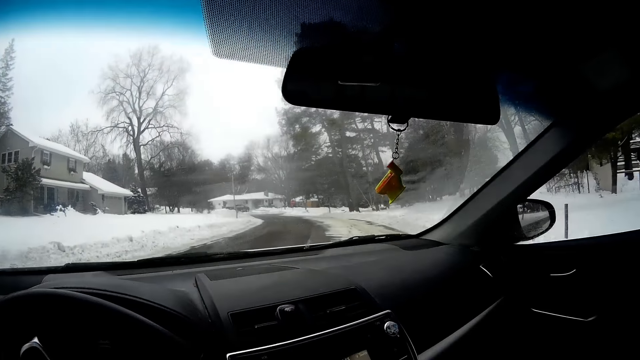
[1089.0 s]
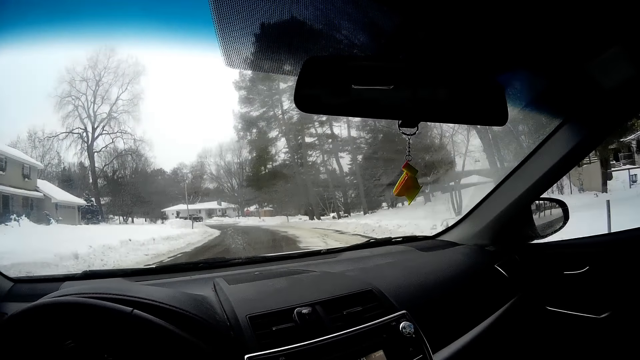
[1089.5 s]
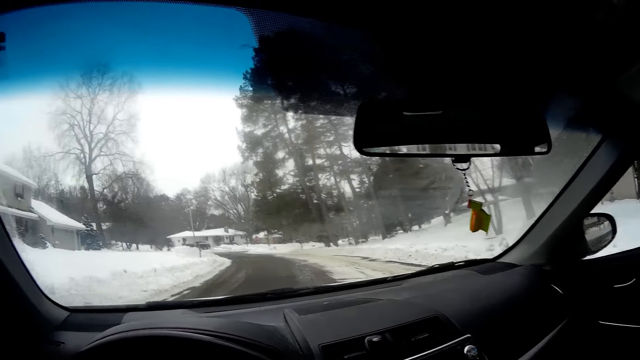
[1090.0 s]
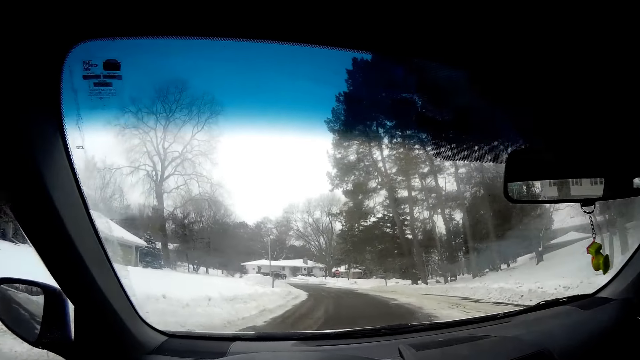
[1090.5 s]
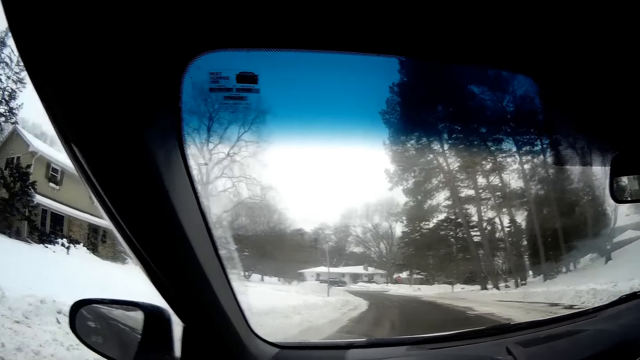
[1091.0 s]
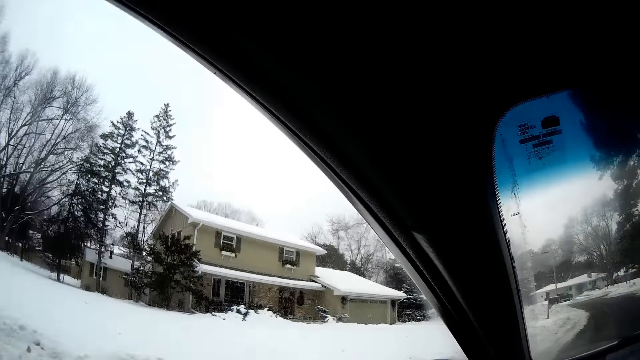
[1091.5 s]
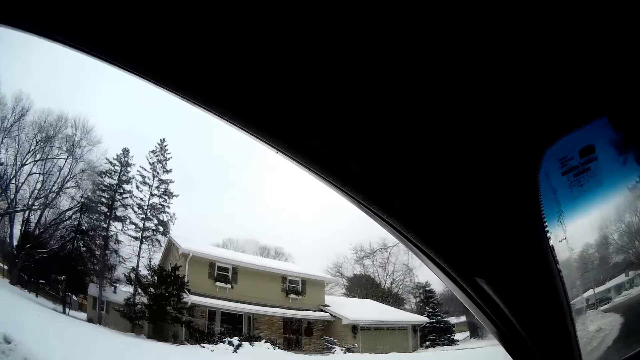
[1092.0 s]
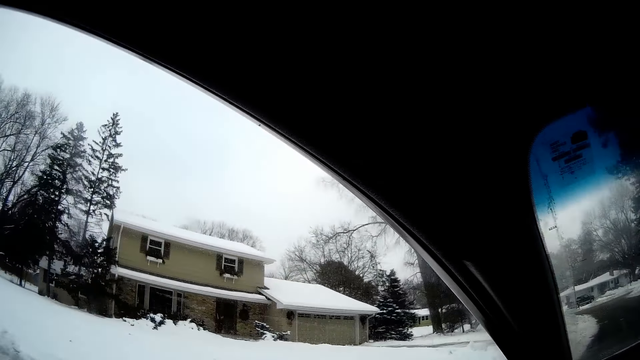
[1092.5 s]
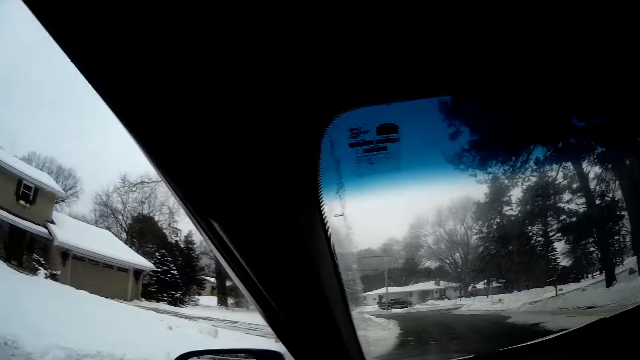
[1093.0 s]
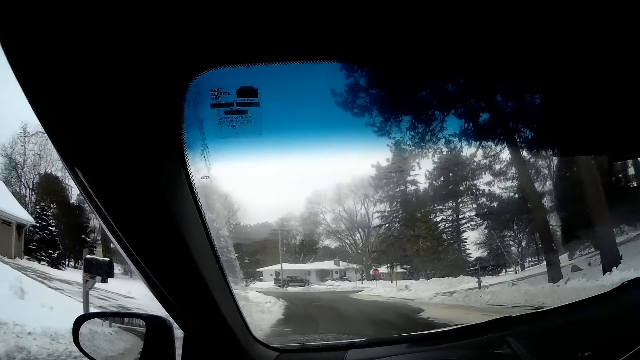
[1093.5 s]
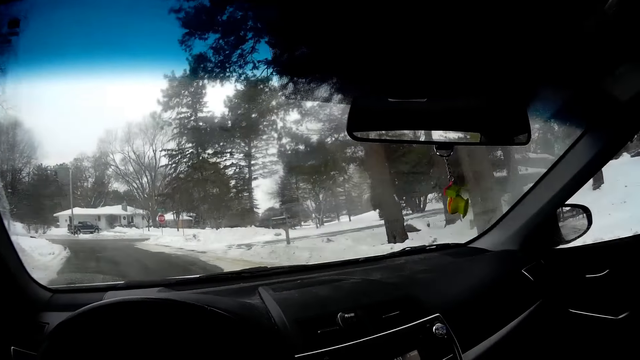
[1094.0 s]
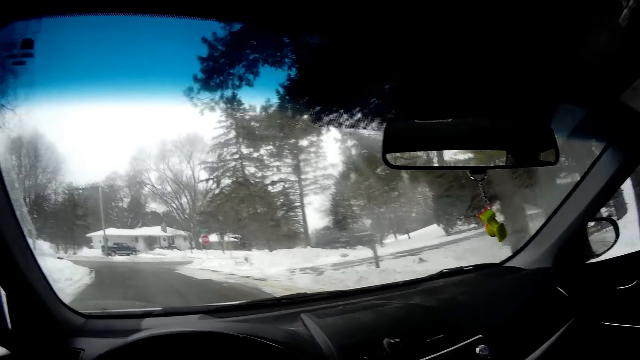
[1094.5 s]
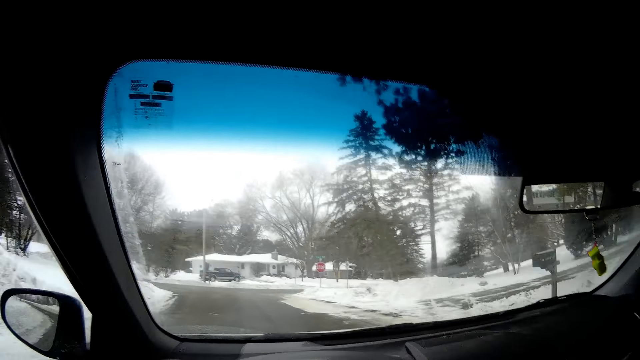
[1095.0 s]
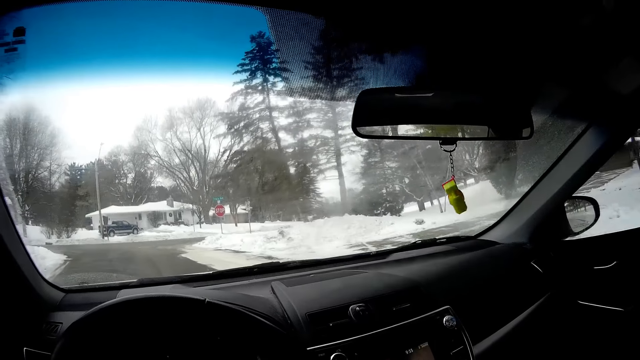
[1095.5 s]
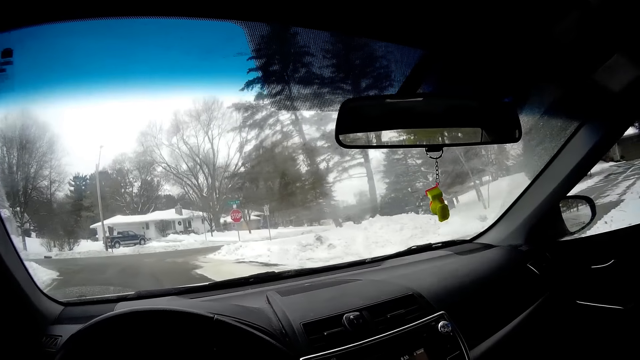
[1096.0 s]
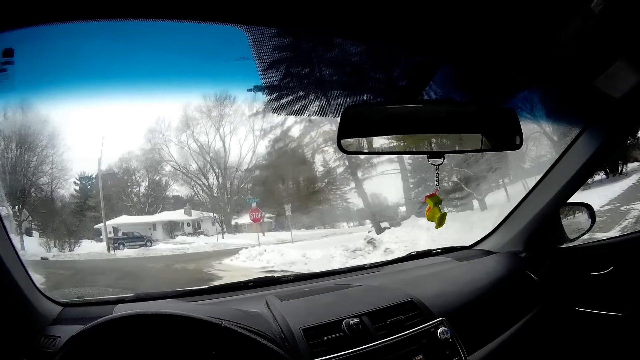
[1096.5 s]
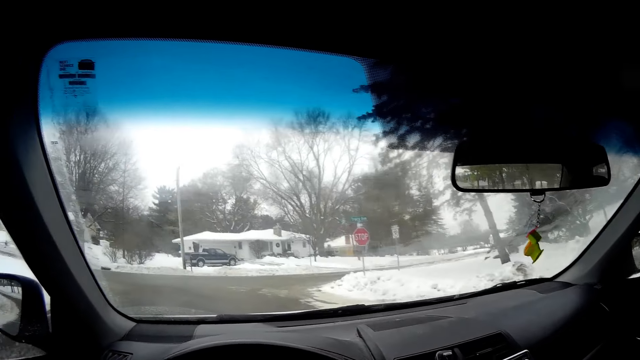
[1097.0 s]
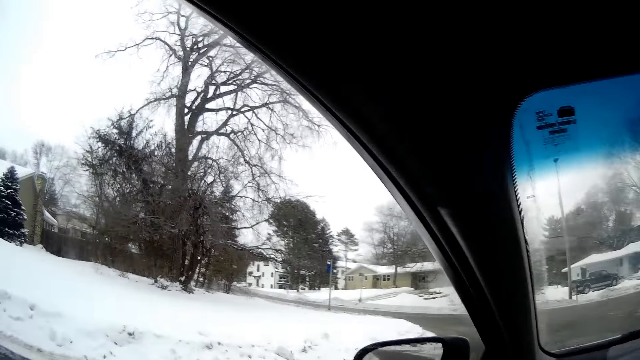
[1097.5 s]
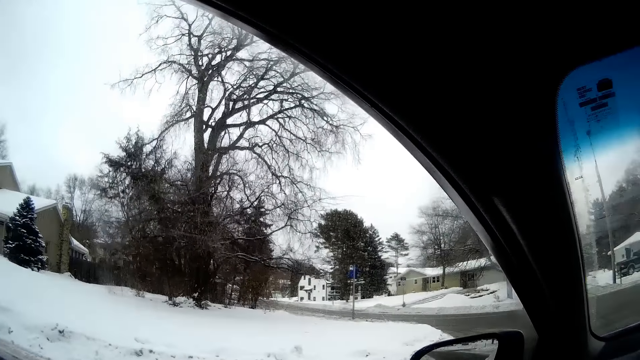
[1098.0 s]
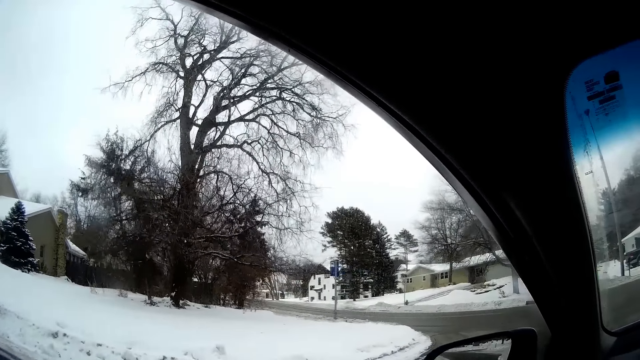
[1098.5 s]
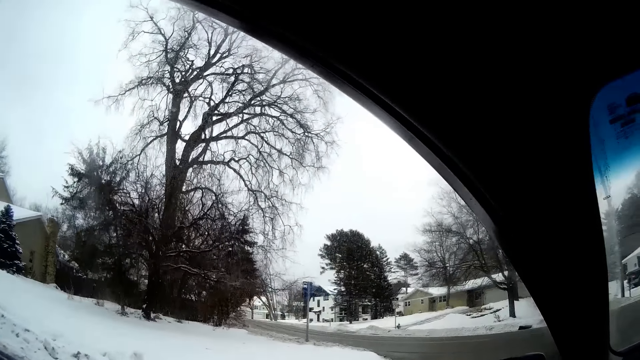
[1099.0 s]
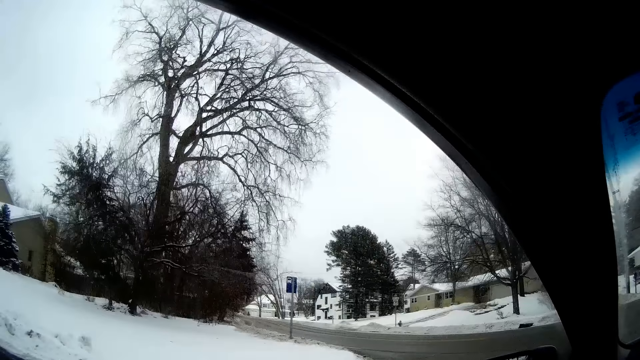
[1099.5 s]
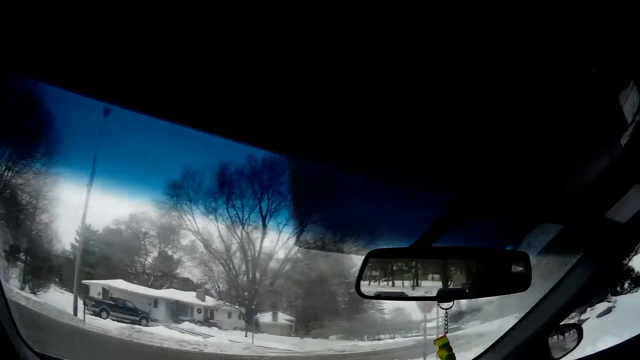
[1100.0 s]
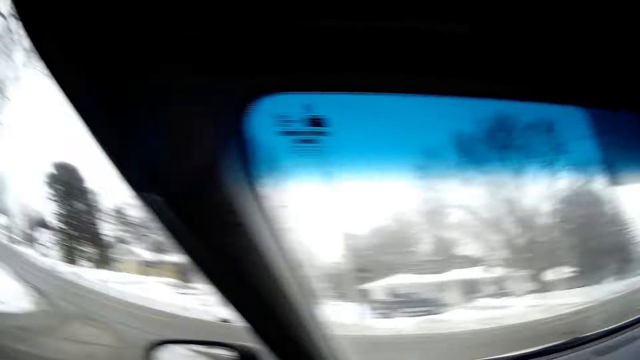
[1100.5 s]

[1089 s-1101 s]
The camera wearer looks left and right at a junction.

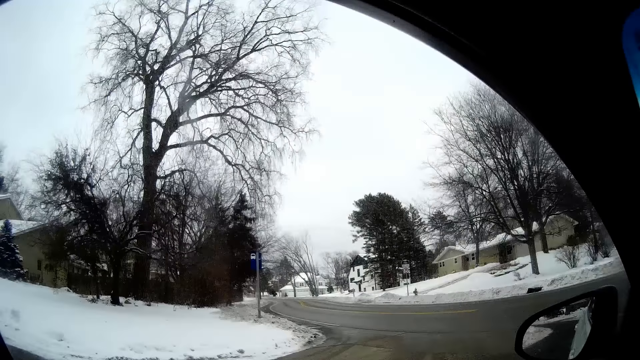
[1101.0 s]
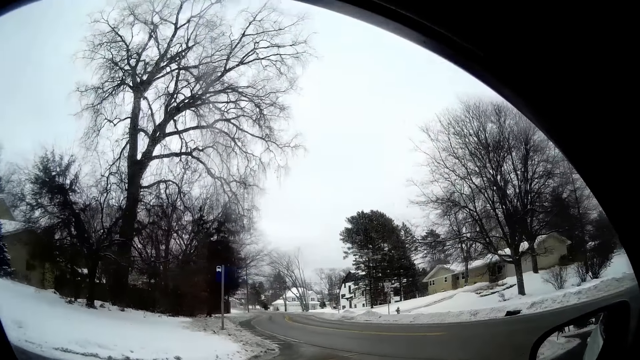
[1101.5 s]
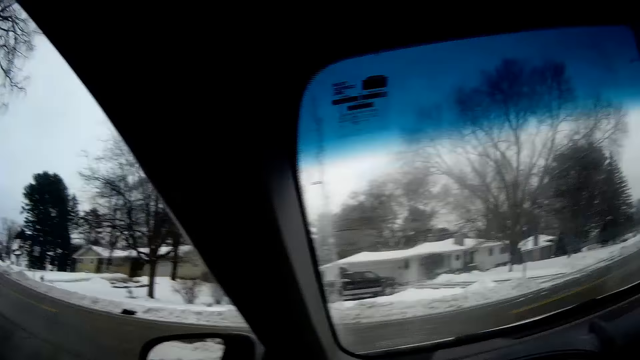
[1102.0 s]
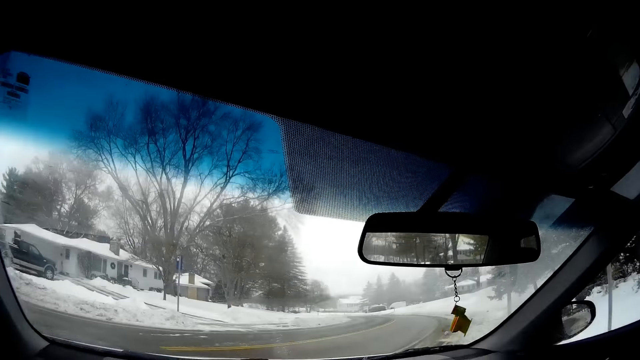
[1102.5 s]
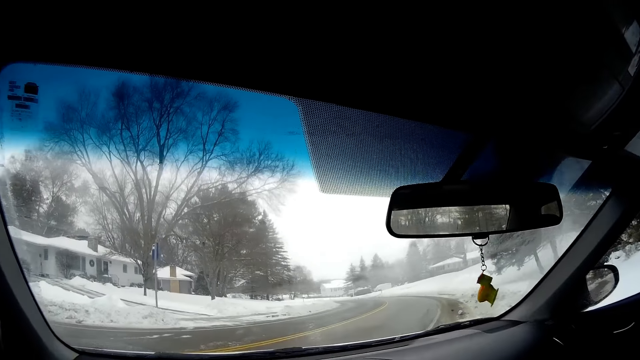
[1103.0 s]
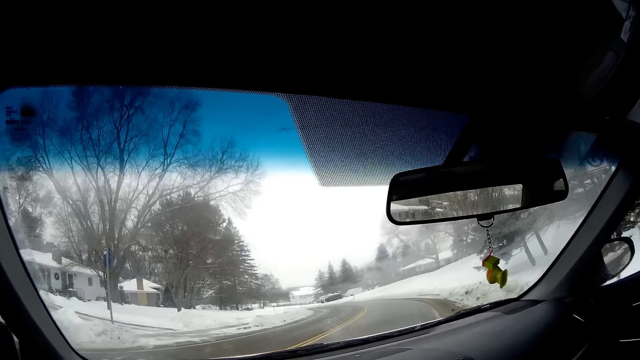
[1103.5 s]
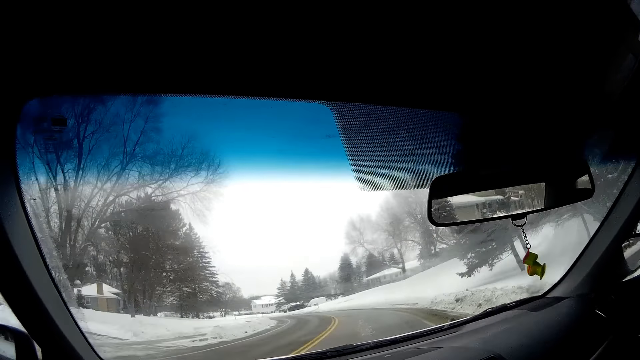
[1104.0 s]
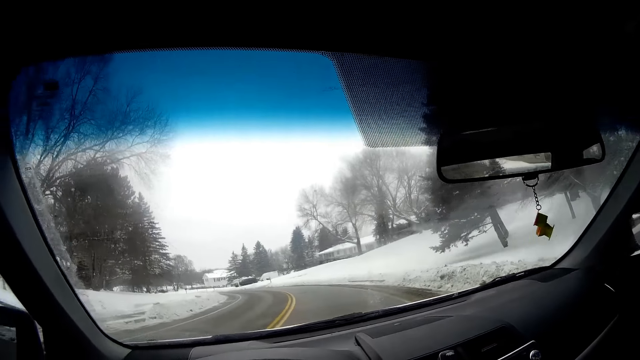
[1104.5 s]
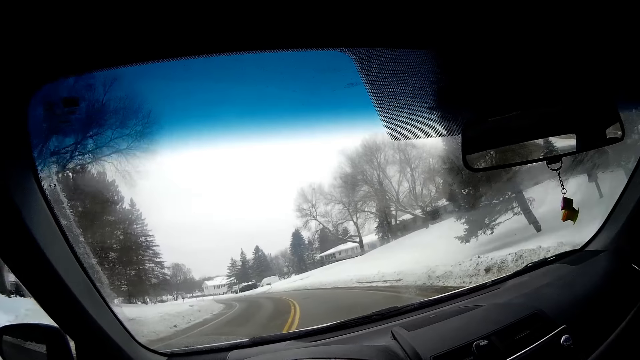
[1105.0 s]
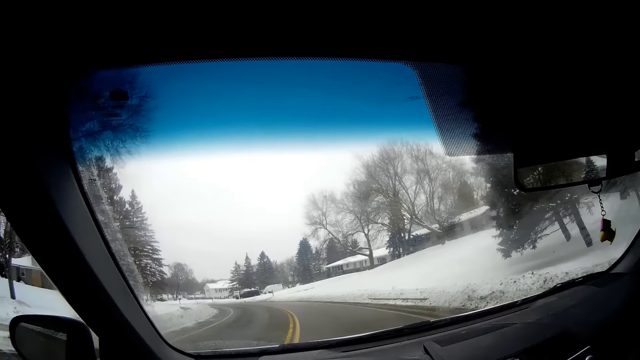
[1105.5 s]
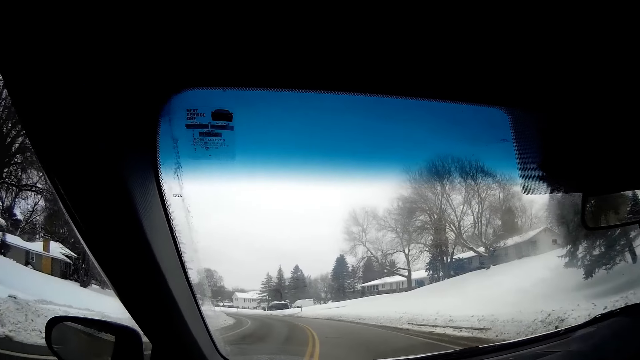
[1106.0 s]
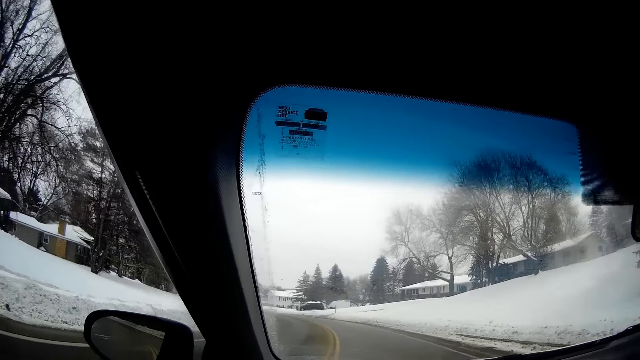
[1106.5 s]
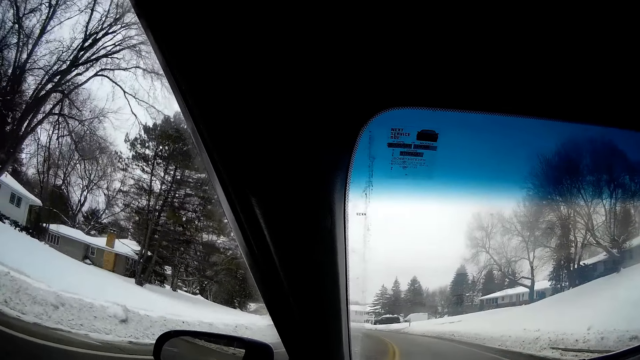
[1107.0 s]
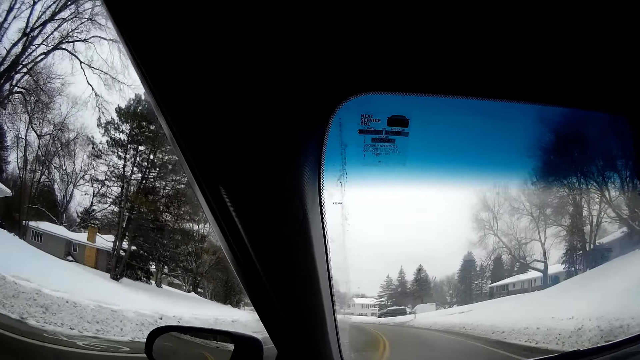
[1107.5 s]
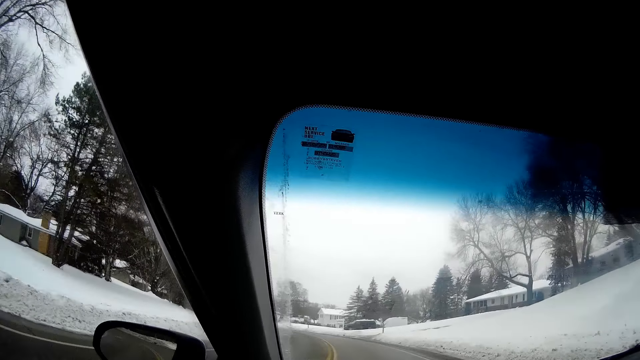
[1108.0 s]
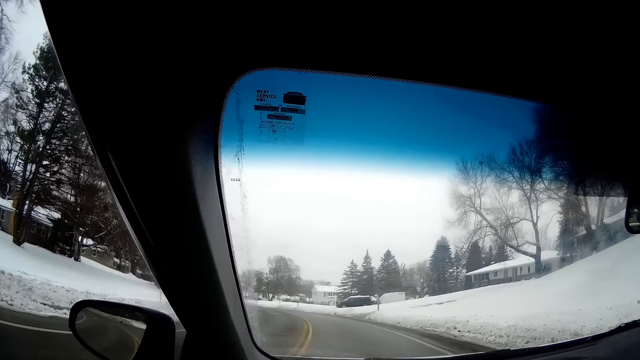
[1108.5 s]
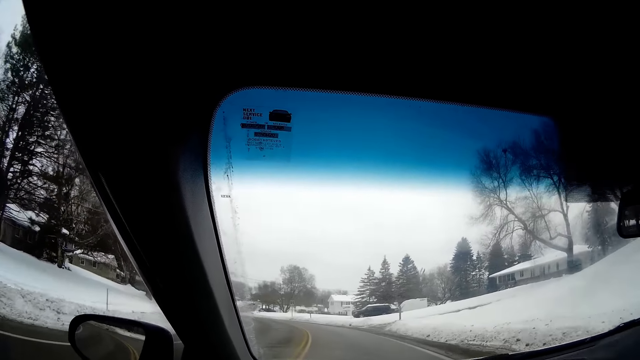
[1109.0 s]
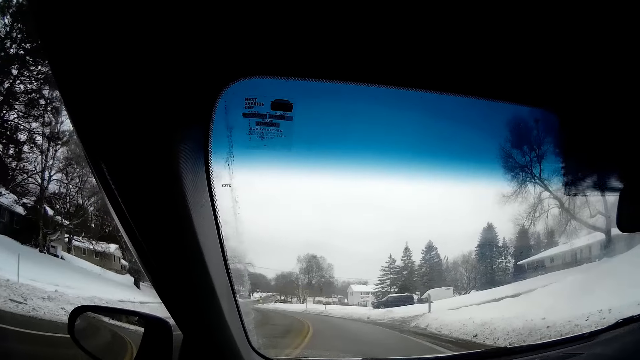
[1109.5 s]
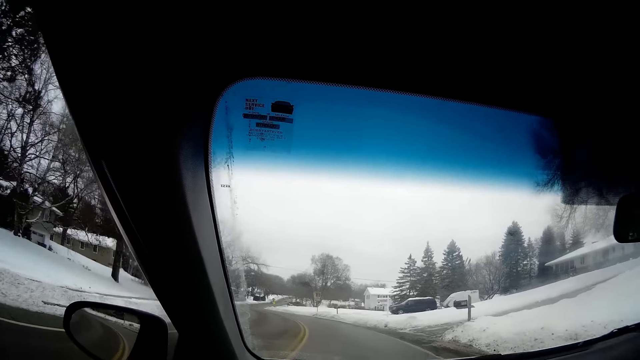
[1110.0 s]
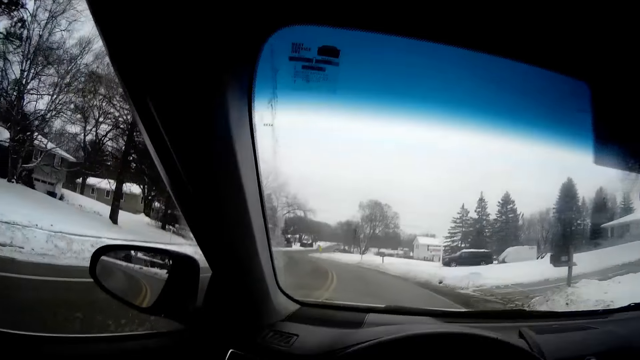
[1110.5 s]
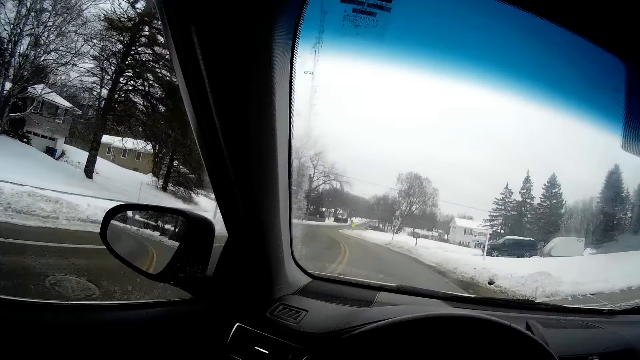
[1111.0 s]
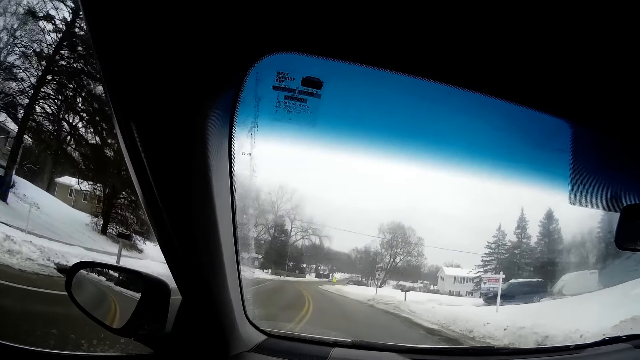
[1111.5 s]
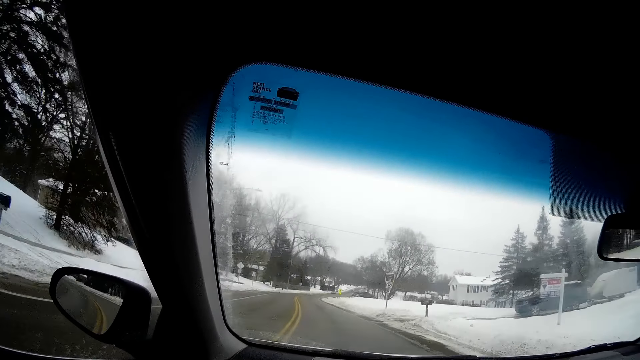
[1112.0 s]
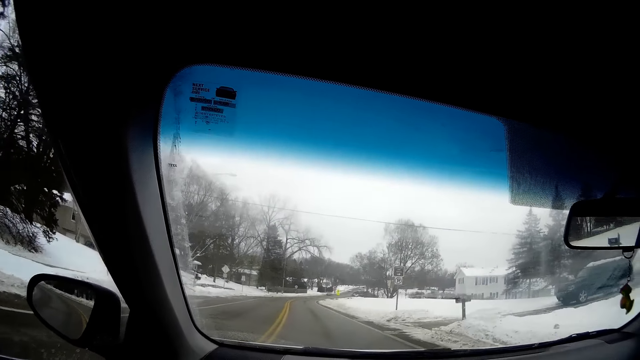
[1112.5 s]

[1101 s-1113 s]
The camera wearer makes a right turn.
